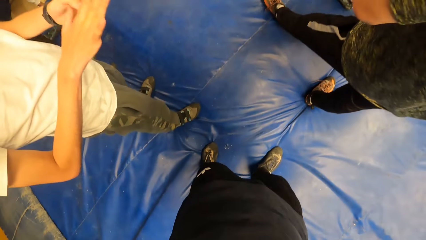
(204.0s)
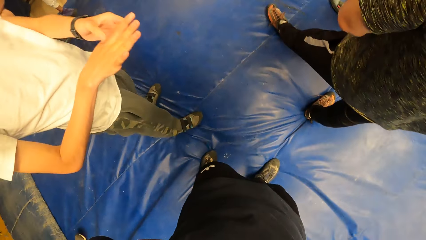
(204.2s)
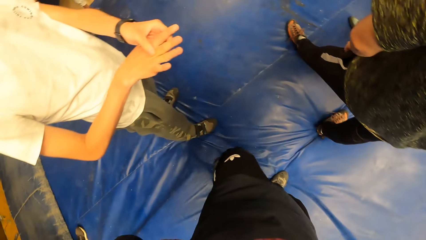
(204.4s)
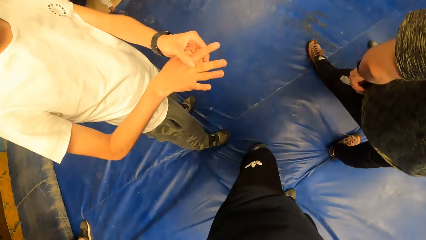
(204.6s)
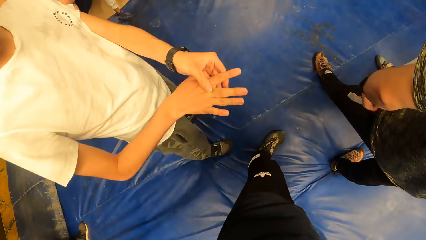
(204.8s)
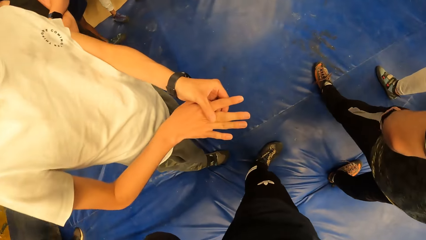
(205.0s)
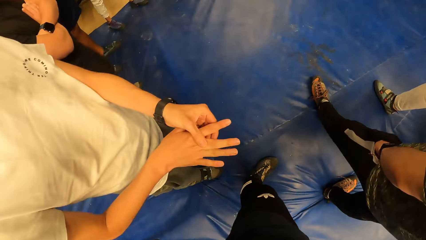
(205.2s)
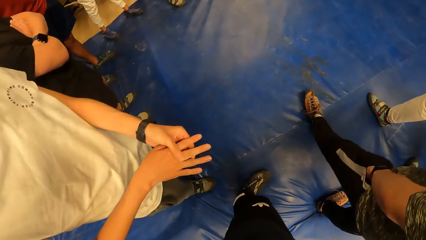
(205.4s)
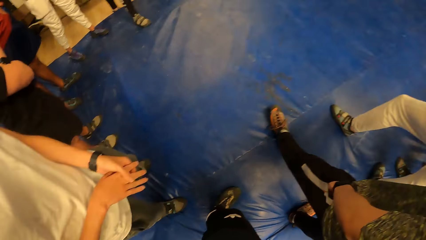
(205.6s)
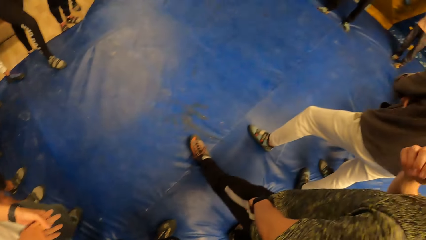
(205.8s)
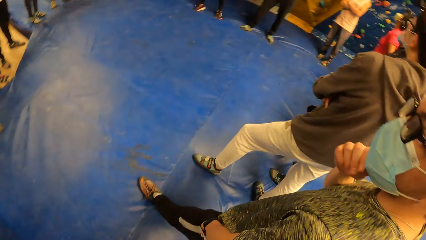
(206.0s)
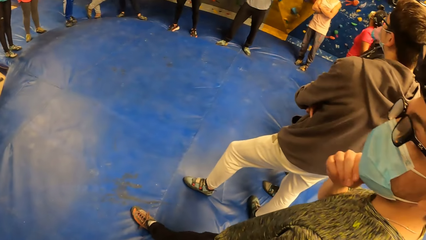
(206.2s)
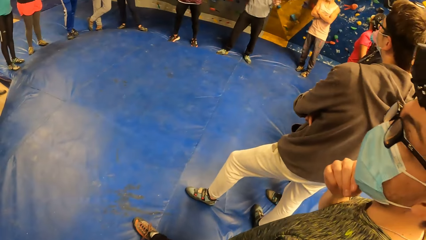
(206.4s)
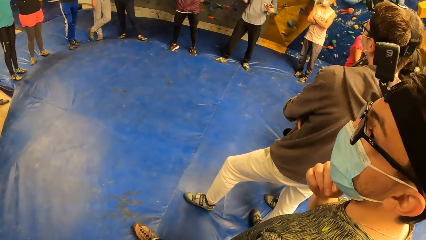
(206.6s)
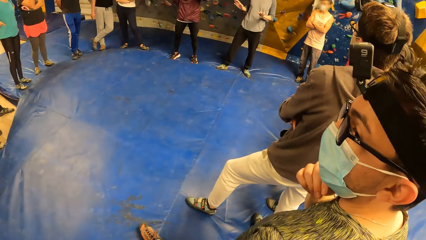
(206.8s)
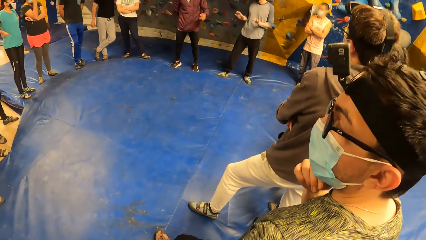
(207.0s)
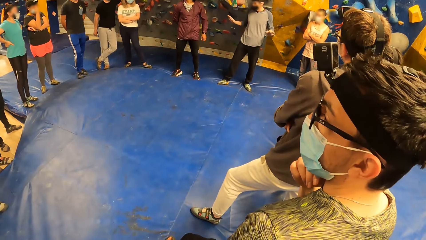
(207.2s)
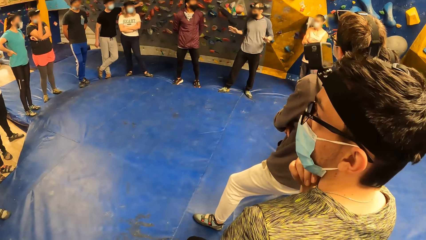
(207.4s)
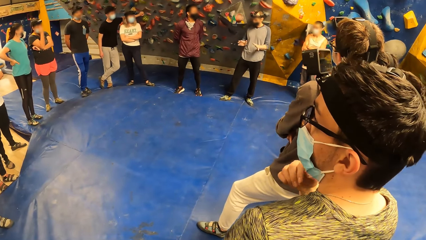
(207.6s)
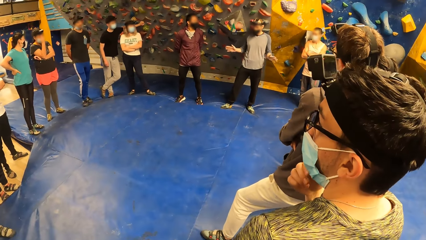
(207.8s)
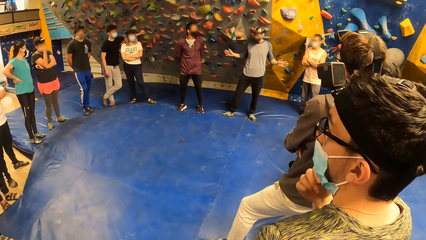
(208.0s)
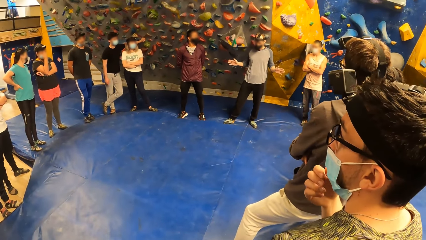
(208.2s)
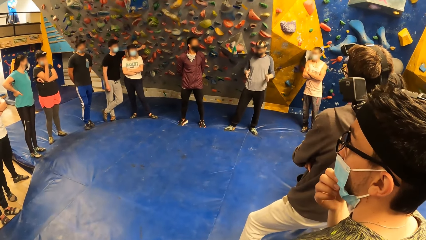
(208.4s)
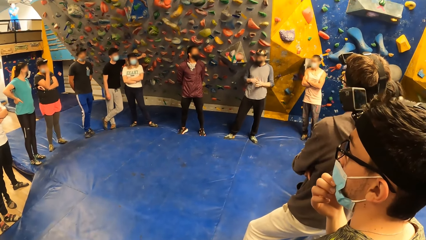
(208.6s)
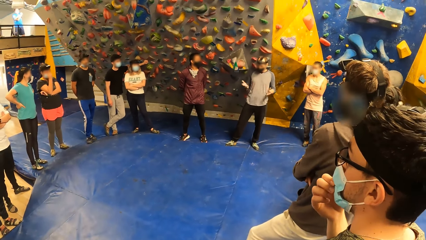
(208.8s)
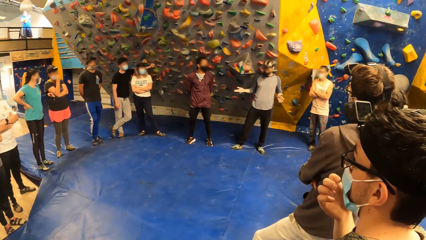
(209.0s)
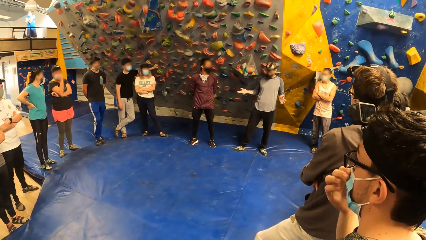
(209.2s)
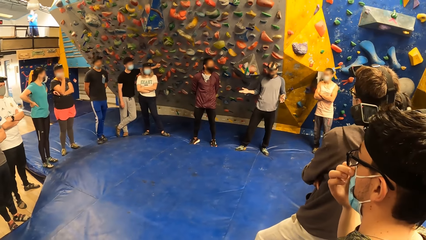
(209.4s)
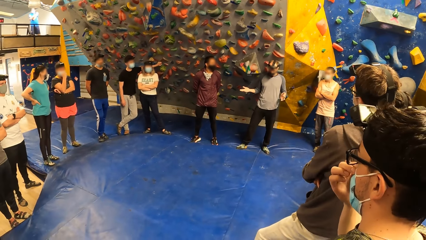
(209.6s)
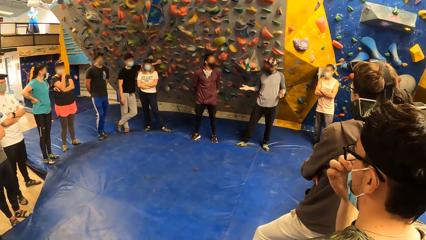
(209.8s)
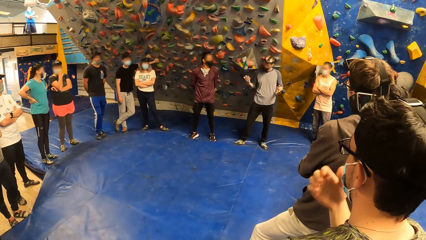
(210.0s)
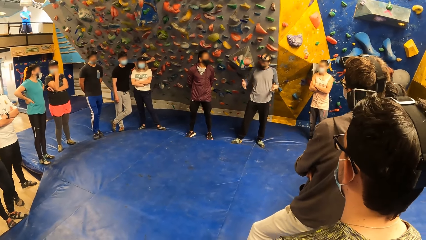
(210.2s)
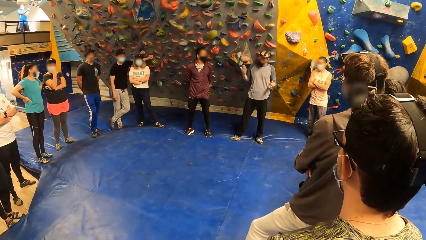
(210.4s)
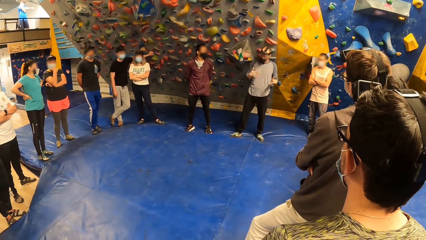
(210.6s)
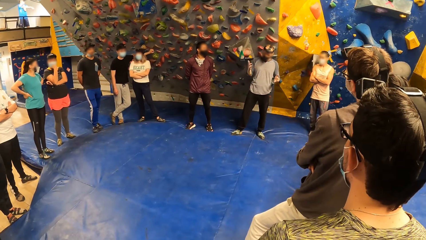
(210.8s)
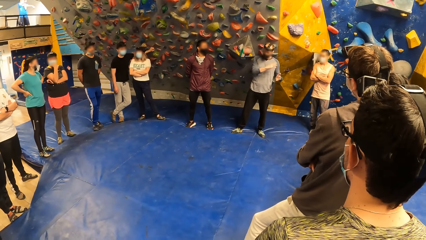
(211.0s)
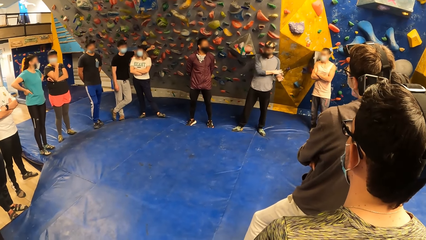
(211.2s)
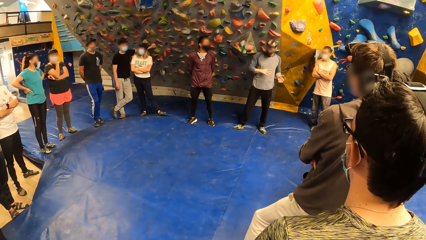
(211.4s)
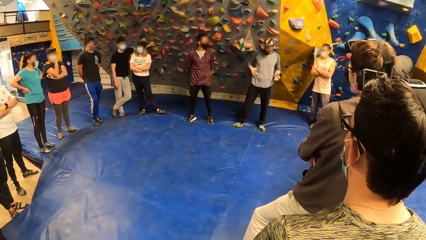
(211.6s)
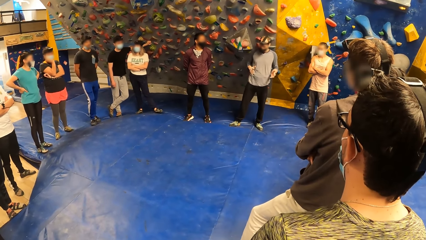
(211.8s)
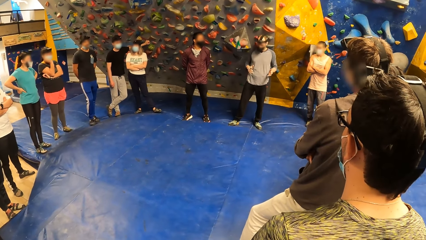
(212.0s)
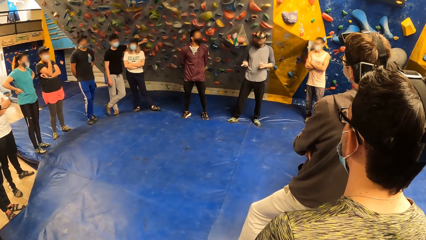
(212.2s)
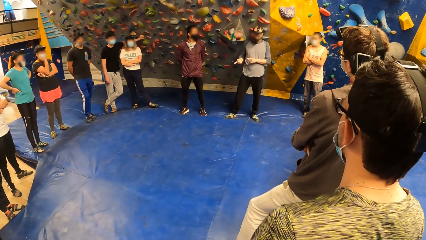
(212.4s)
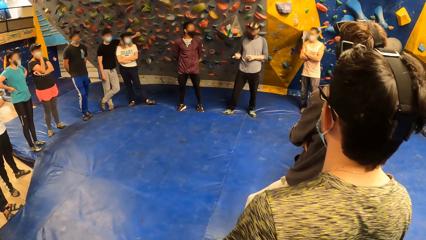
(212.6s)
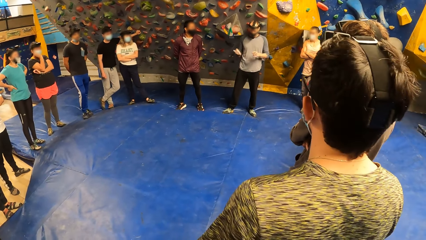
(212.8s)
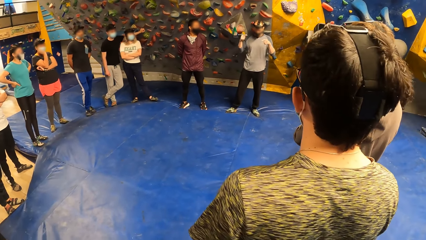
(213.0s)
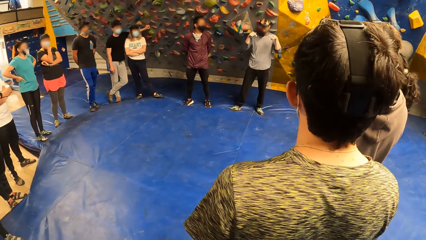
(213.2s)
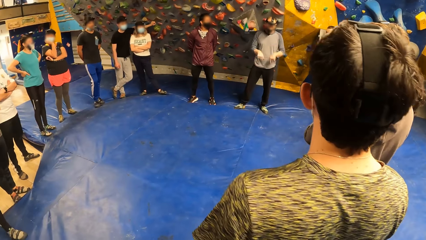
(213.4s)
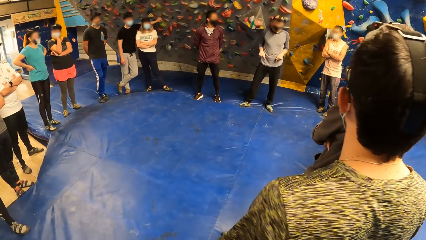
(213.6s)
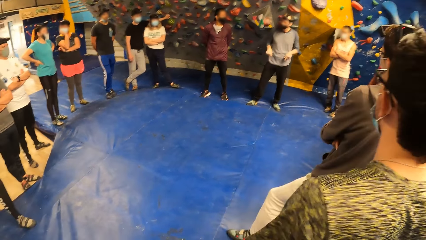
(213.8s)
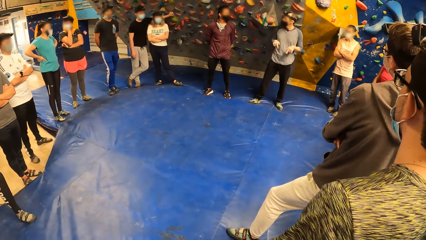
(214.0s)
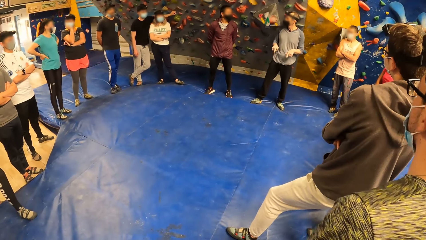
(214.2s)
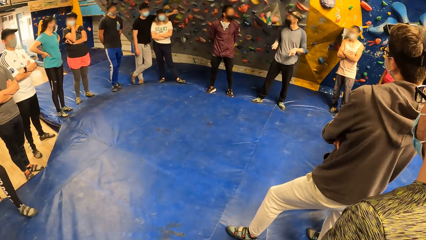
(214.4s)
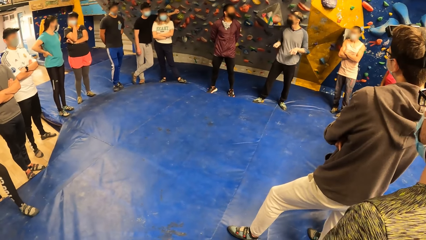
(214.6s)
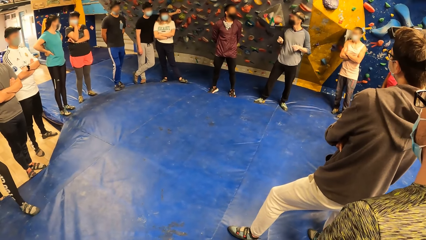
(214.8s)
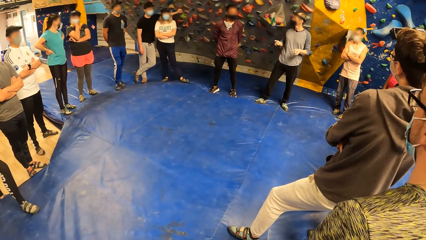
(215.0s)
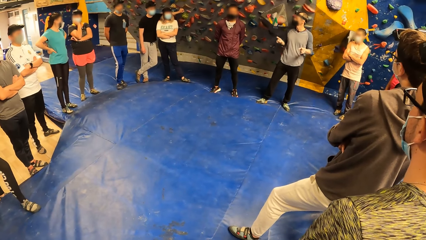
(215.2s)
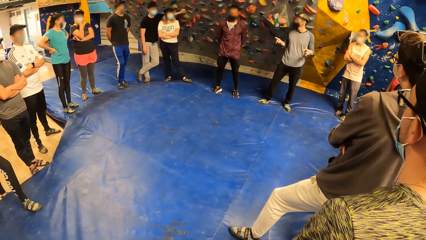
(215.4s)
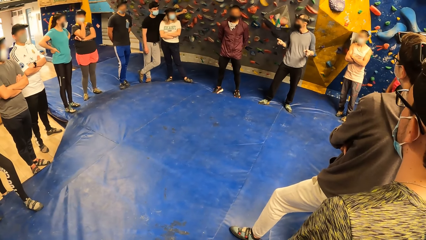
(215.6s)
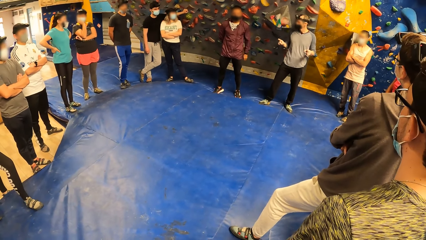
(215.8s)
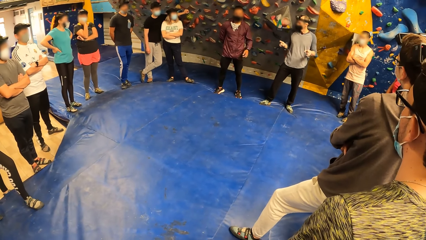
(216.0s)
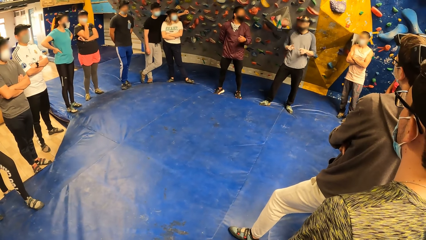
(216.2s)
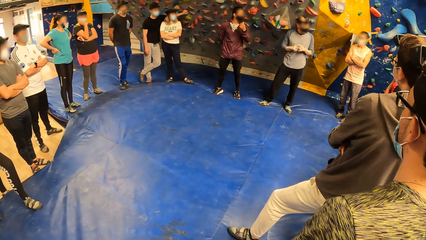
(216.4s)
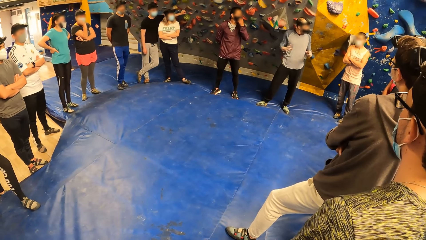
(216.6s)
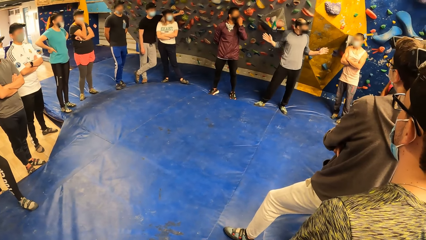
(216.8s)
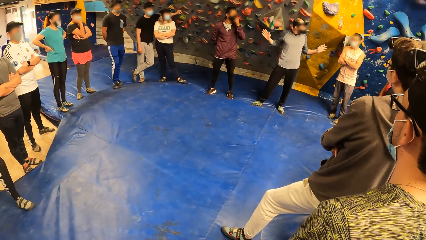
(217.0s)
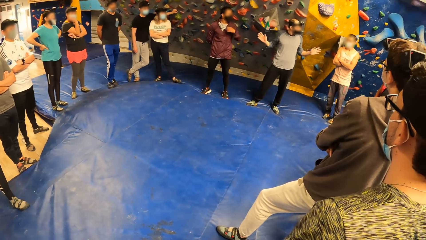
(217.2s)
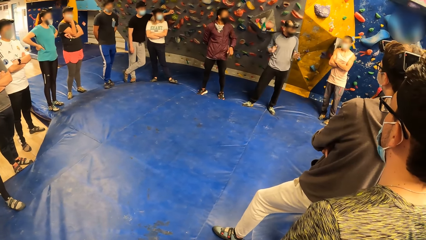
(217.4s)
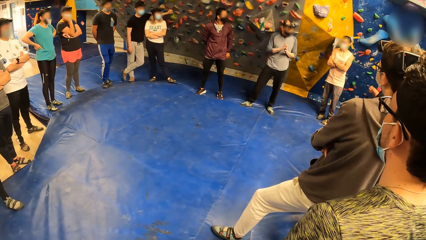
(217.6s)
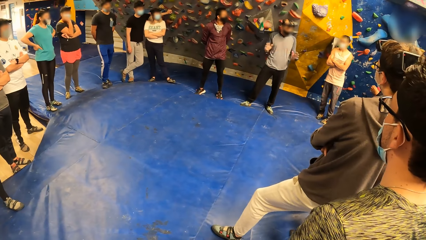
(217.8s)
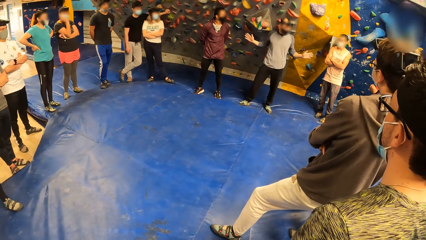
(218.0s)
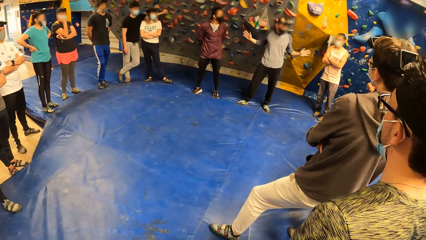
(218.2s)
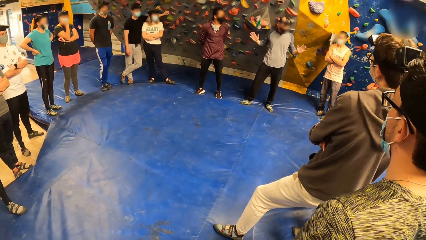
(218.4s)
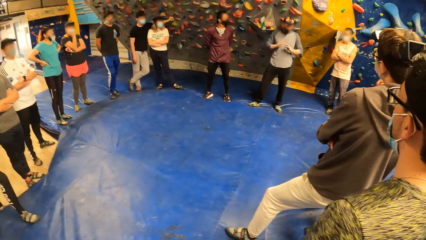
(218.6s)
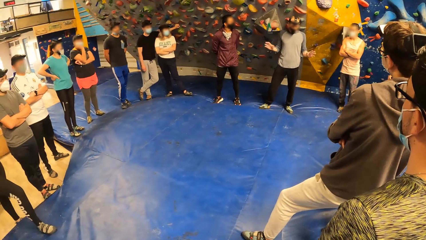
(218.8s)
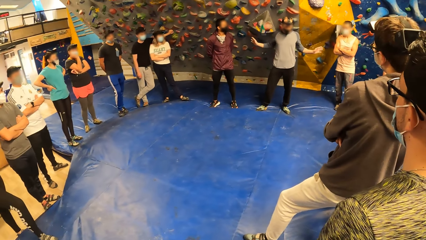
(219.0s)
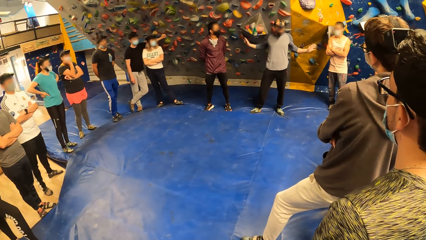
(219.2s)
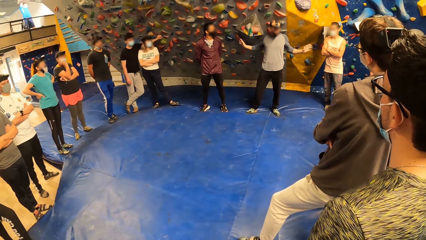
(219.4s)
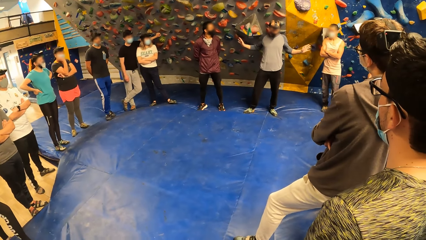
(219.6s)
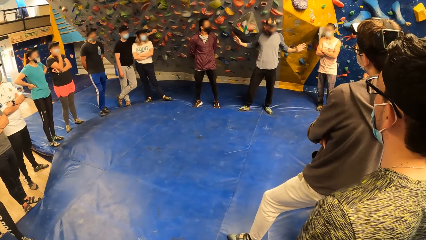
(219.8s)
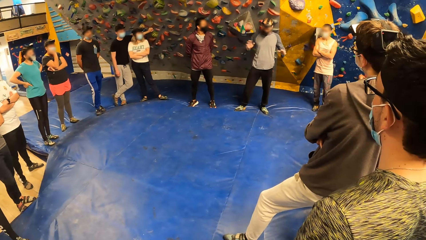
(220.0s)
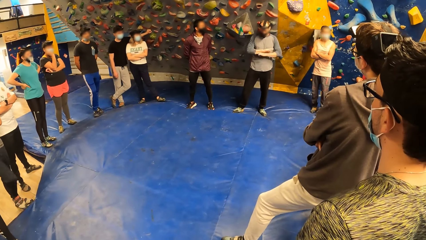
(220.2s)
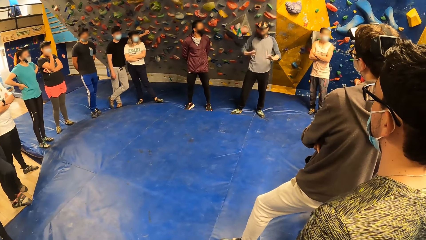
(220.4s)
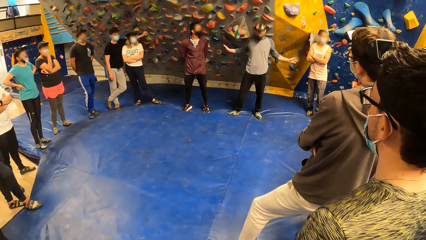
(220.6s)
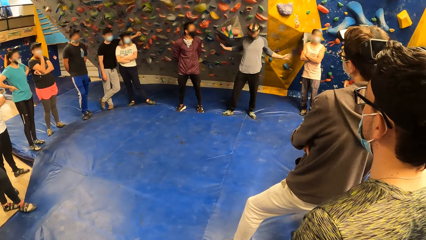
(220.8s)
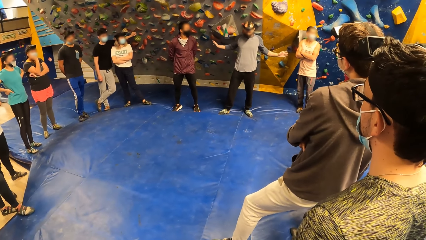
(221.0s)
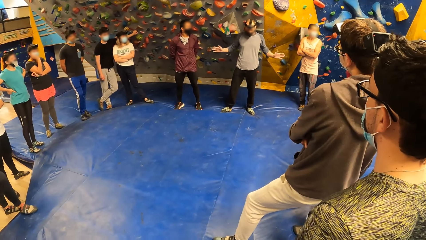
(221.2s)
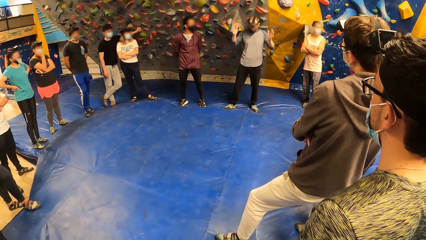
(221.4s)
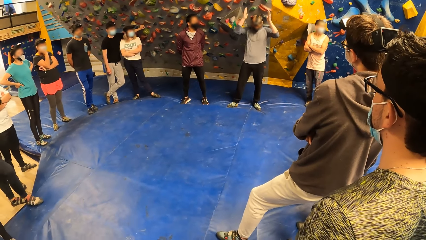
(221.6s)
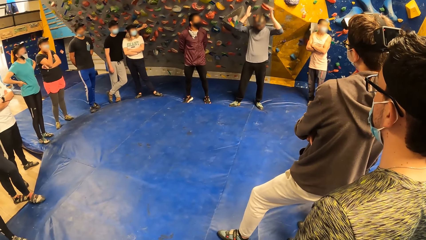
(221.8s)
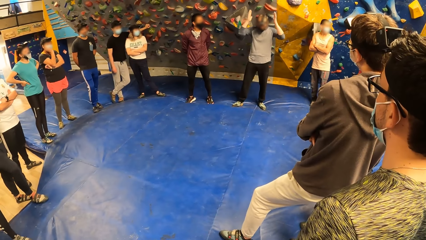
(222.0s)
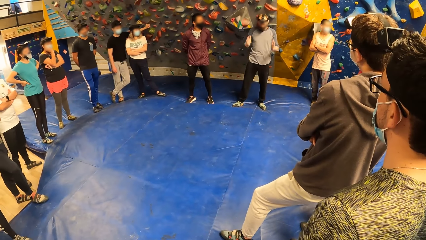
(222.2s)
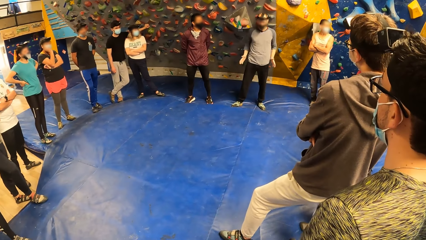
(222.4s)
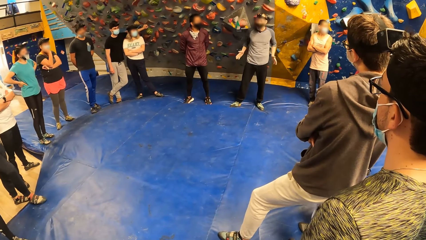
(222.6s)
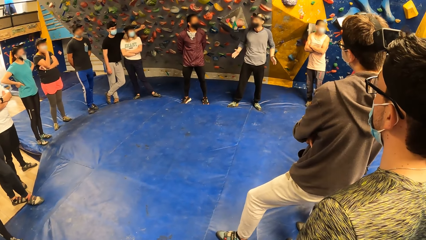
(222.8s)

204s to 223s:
The camera wearer looks at a man's hand. They look around the field. Another man converses with the team. The camera wearer looks at the team. The other man converses with the team.
